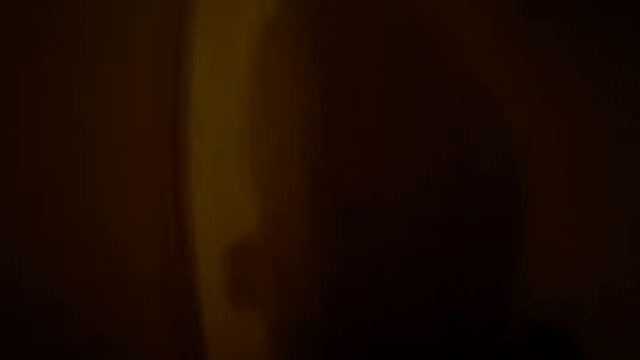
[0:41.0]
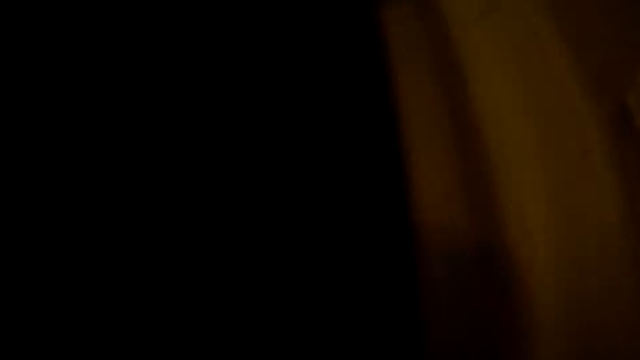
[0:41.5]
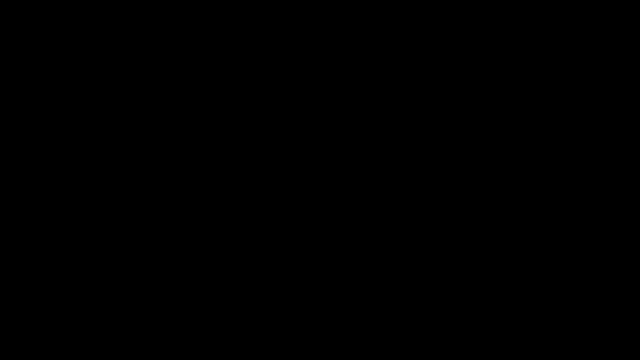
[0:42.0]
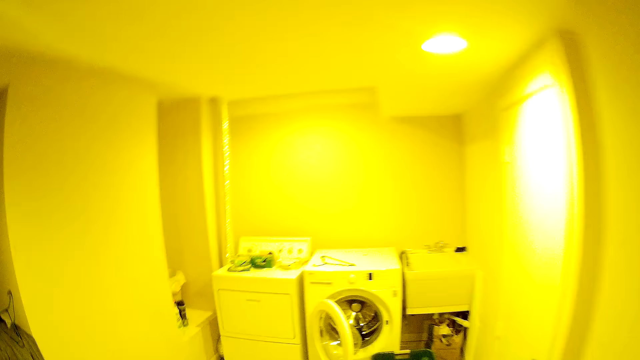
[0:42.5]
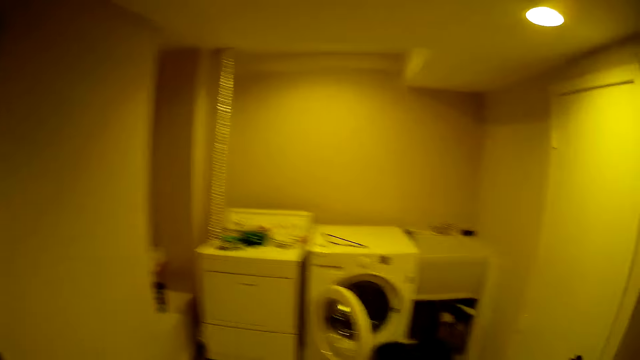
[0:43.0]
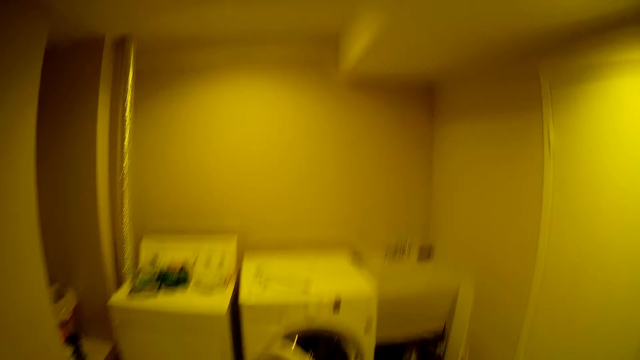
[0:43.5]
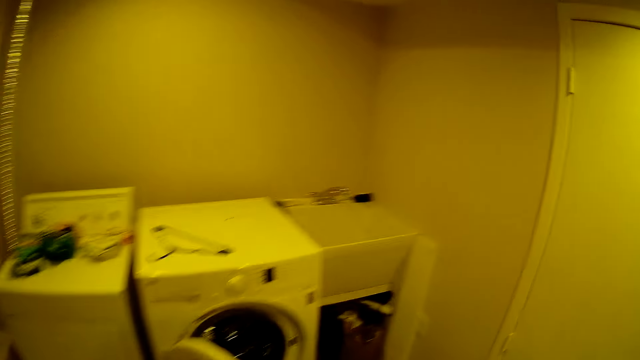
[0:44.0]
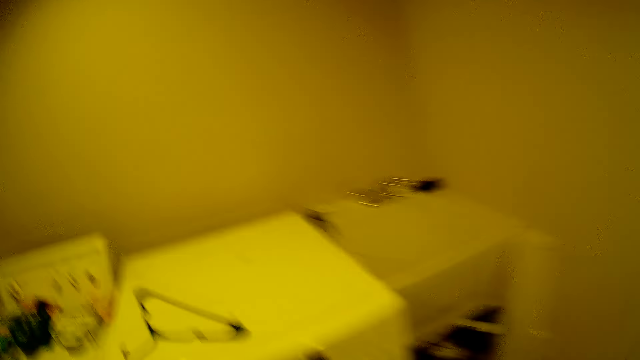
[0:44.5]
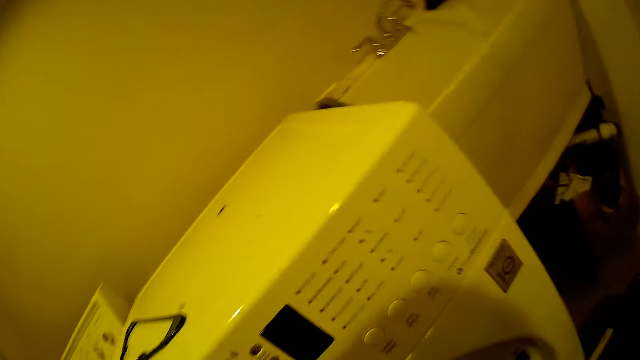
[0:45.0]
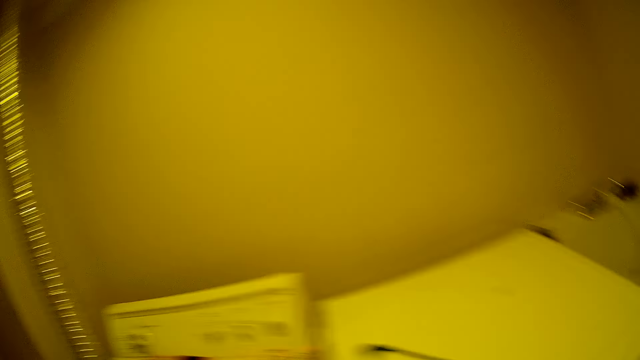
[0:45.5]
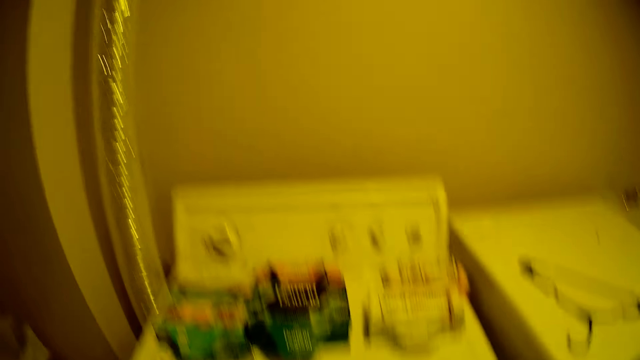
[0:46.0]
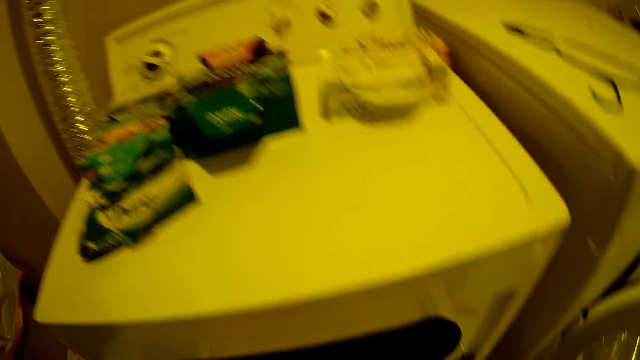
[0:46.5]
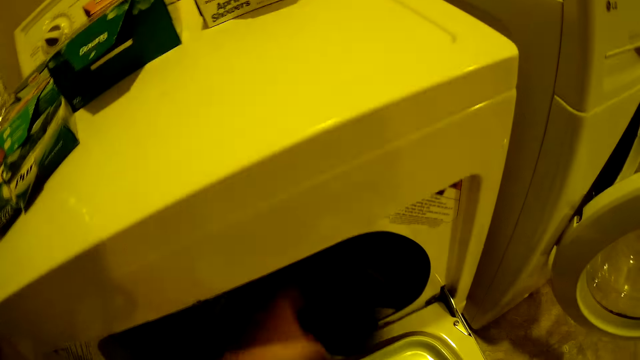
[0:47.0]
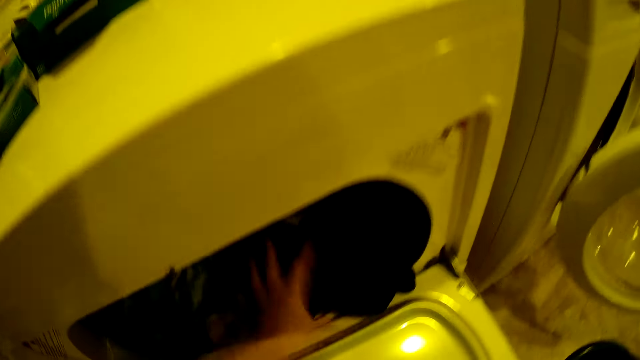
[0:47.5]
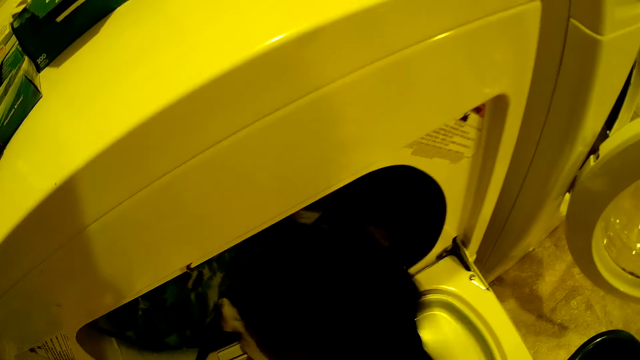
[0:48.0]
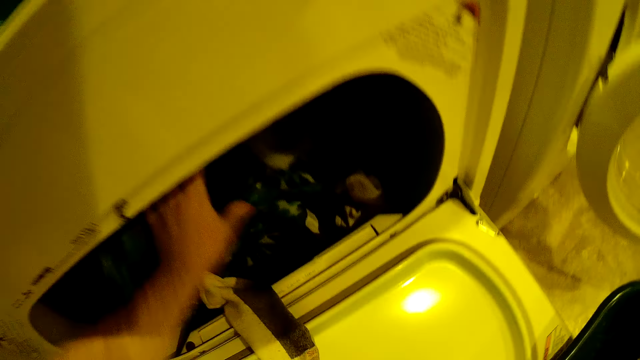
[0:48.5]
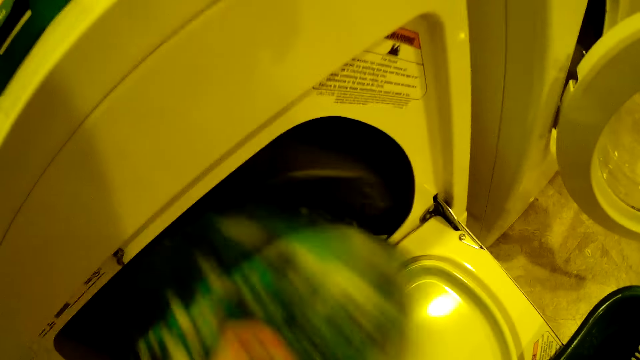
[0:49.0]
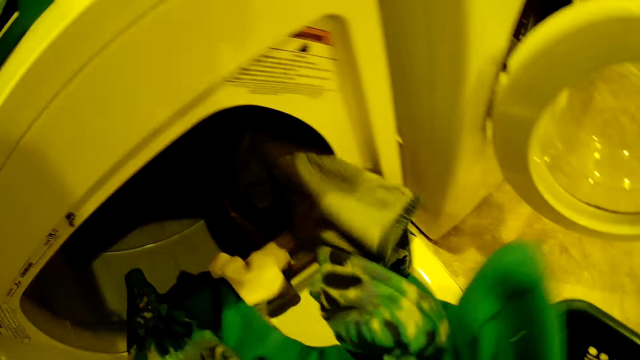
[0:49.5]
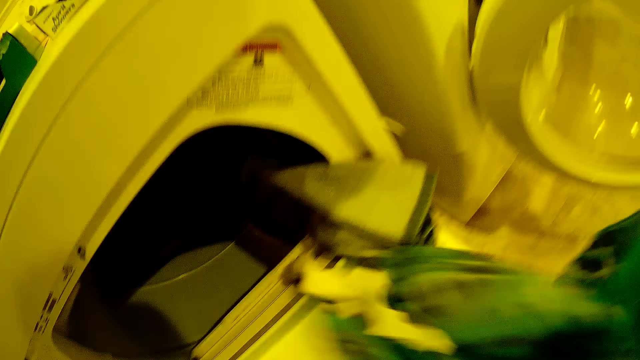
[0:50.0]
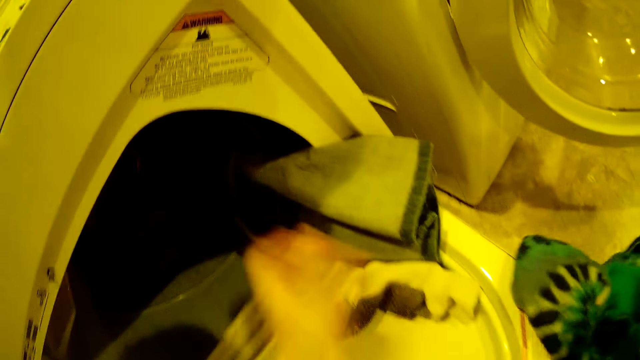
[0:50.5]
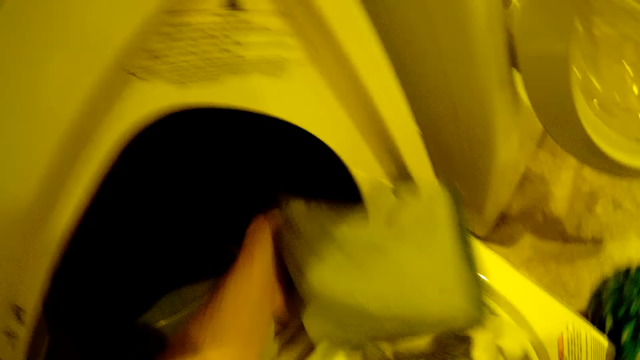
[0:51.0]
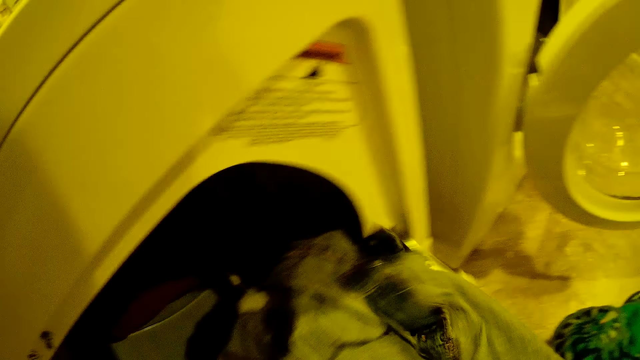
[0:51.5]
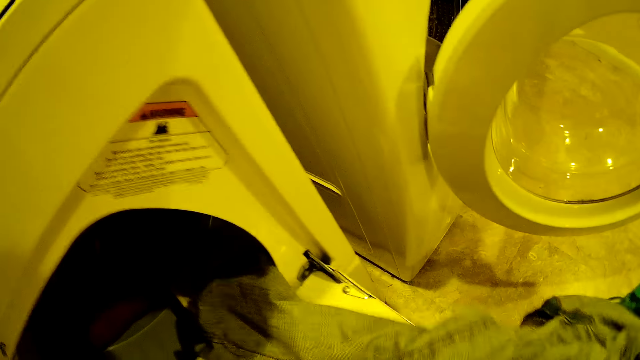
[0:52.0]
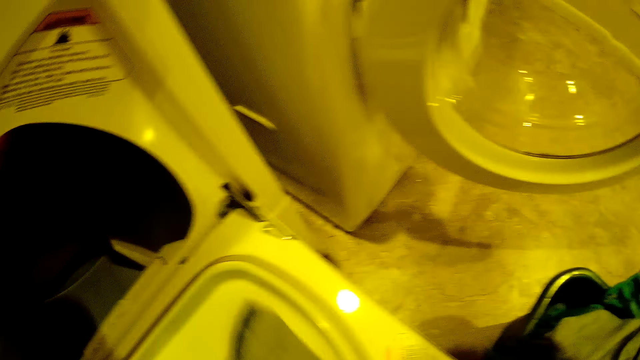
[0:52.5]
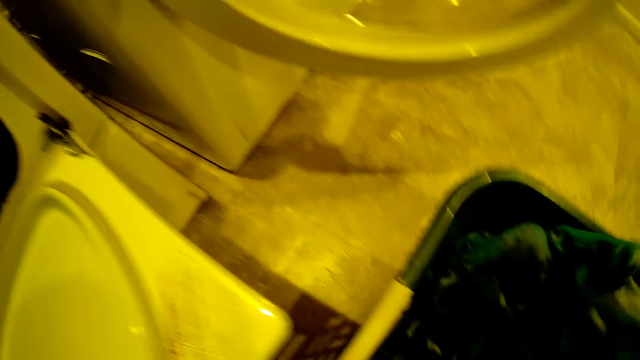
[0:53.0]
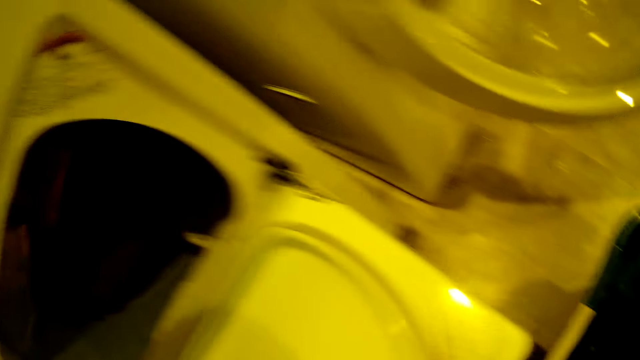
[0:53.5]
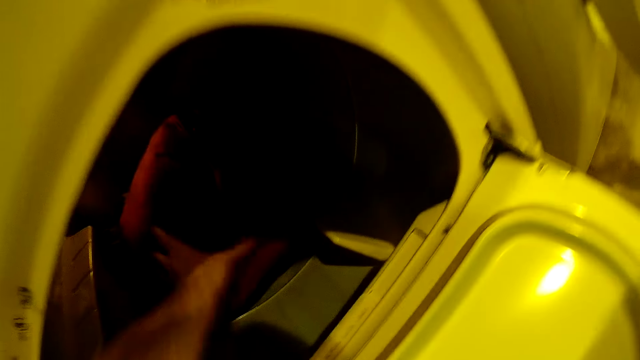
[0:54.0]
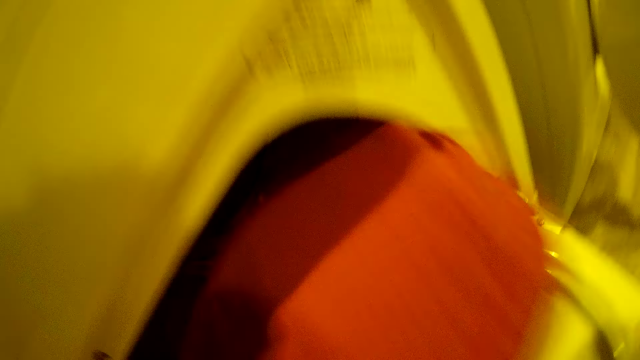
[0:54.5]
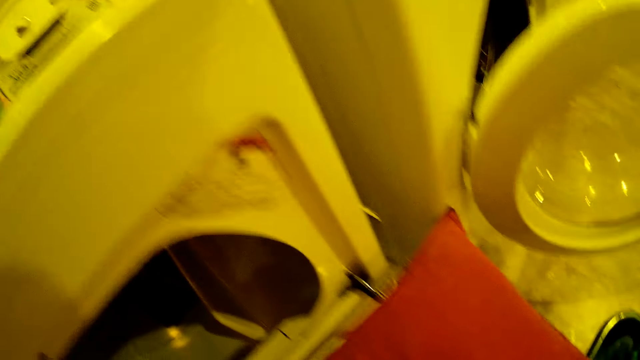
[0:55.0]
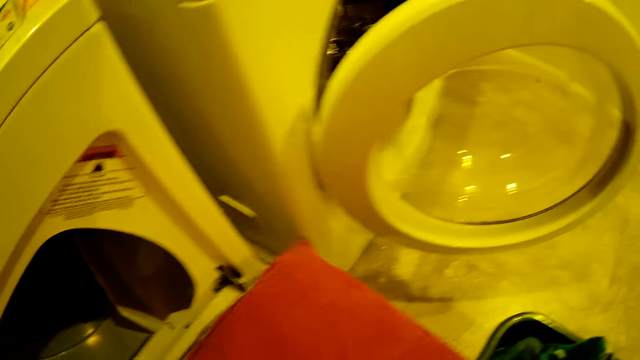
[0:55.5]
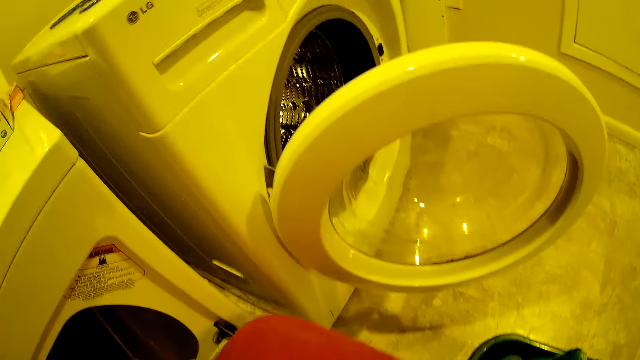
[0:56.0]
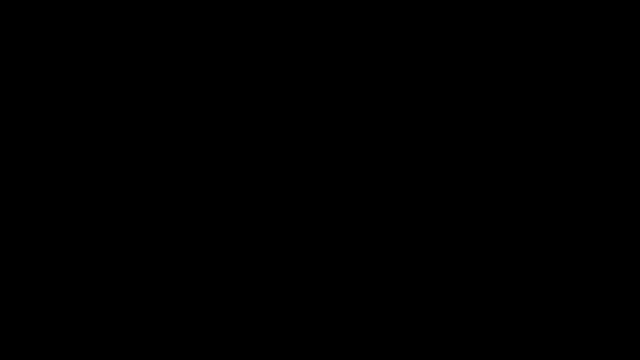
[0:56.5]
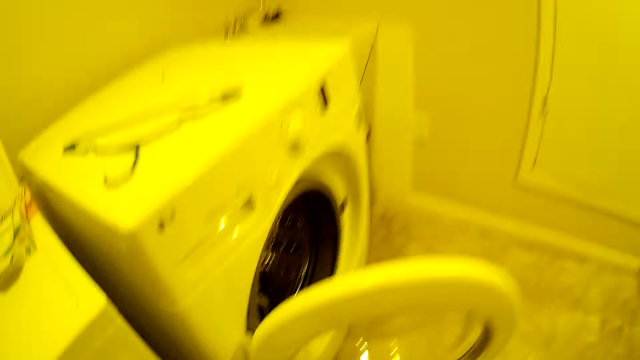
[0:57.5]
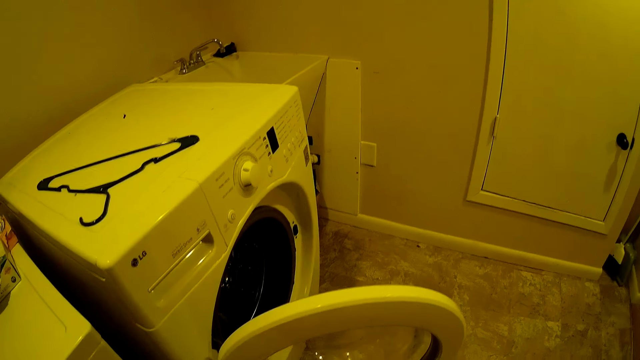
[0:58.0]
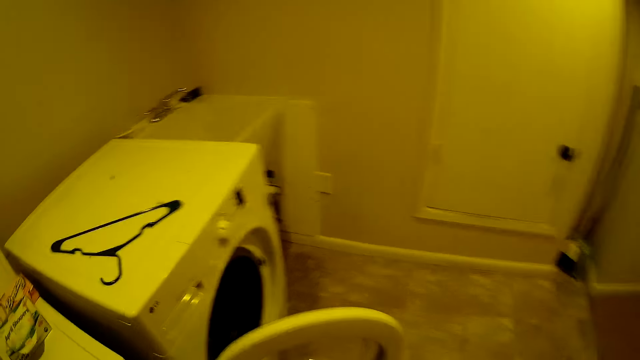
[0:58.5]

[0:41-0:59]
The camera wearer opens the door. They open the washing machine. They remove the clothes from the washing machine. They put the clothes in a laundry bucket.

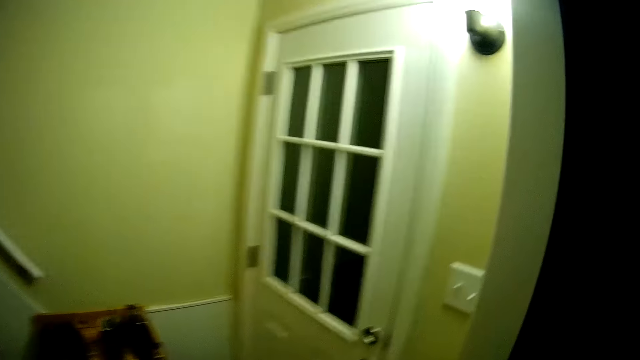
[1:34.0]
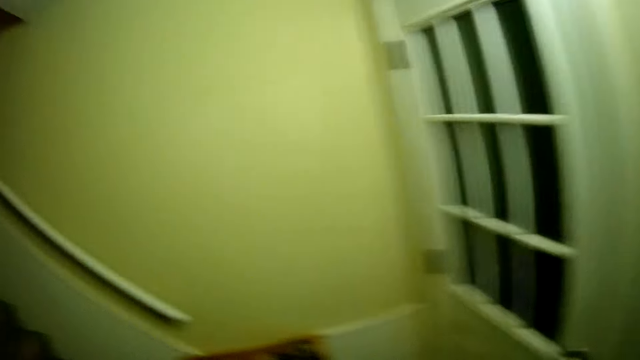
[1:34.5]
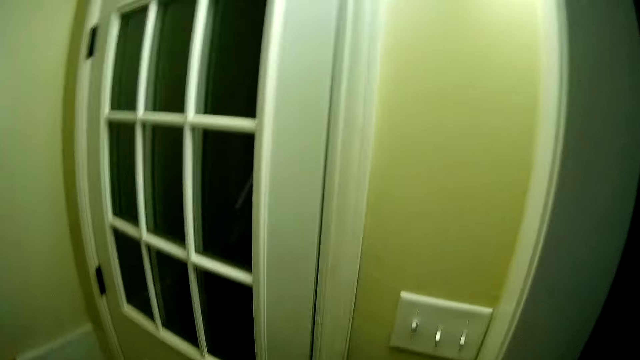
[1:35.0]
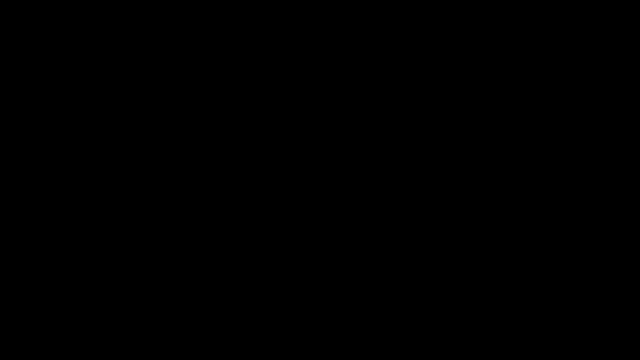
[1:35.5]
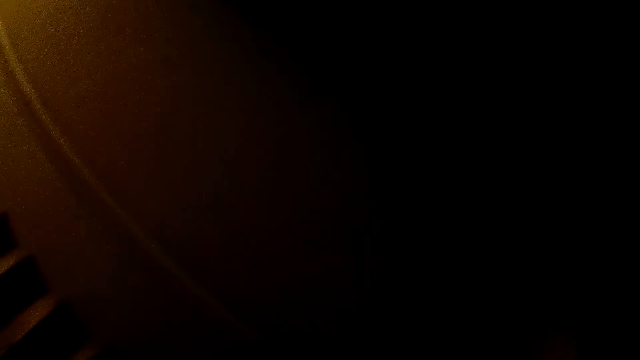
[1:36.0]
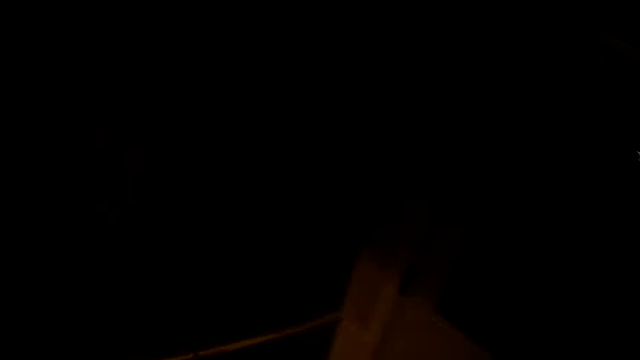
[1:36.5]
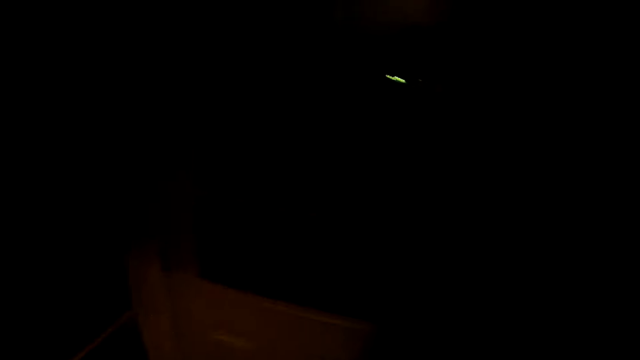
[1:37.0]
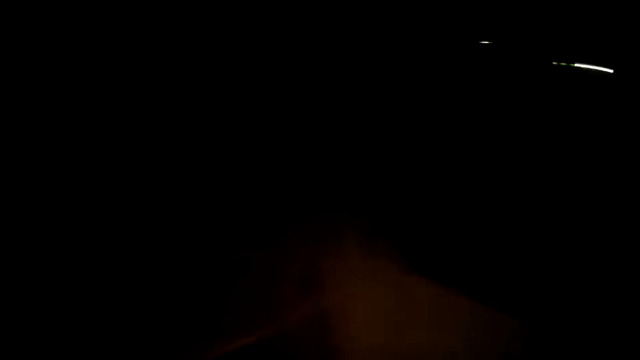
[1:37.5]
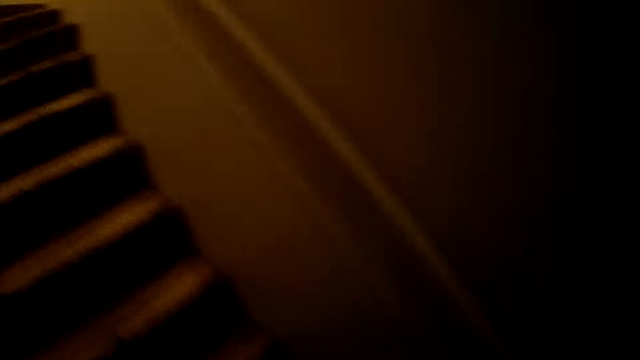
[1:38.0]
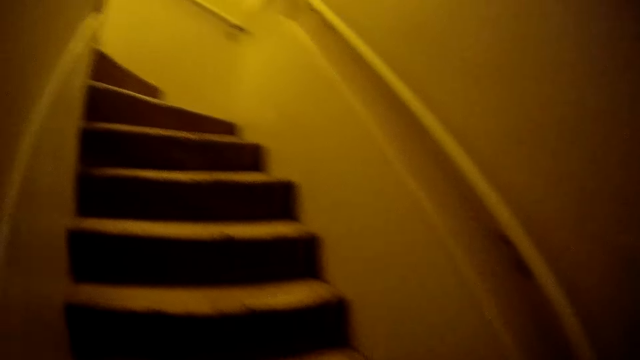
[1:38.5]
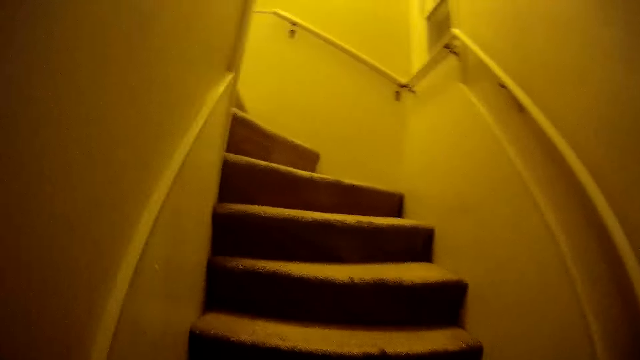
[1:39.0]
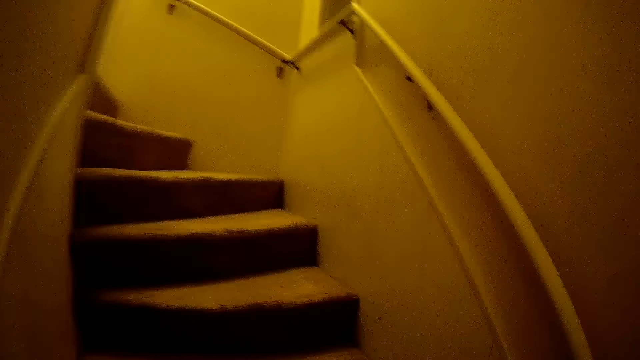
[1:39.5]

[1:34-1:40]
The camera wearer switches off the lights. They go up the stairs.
